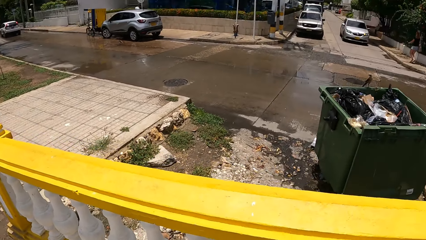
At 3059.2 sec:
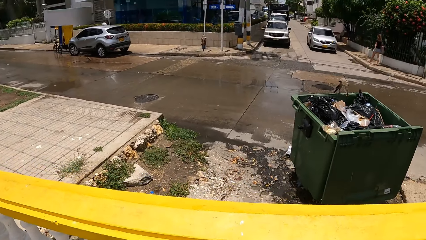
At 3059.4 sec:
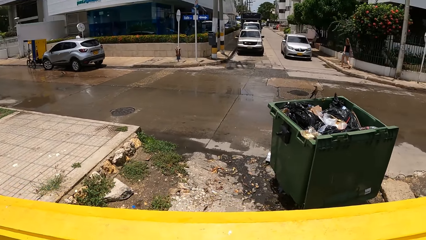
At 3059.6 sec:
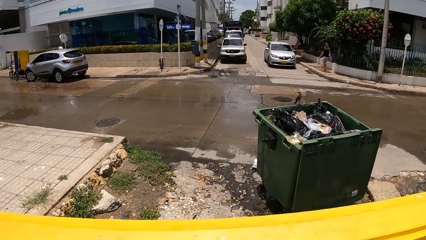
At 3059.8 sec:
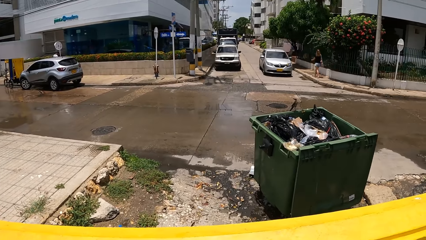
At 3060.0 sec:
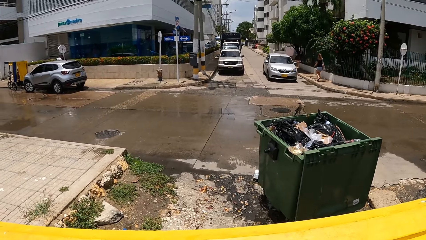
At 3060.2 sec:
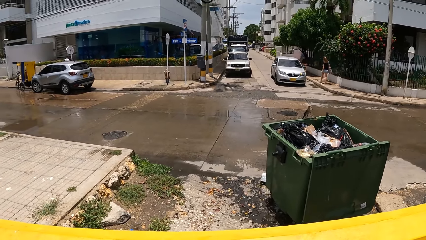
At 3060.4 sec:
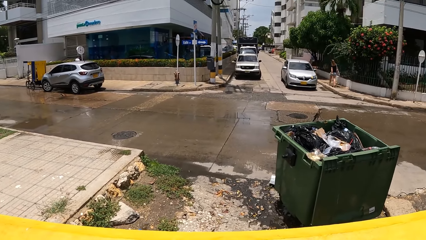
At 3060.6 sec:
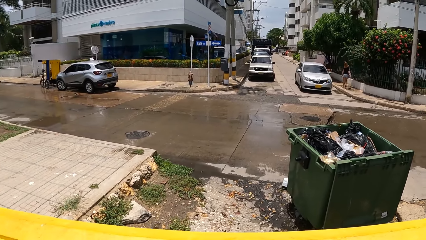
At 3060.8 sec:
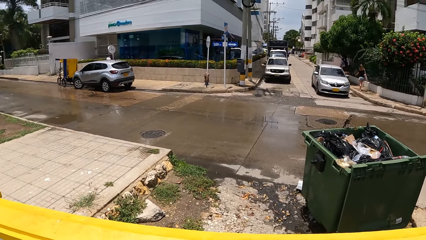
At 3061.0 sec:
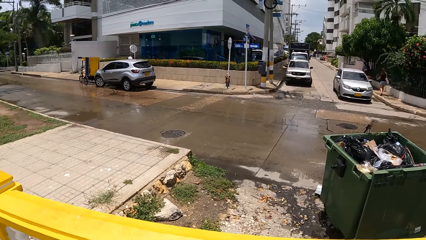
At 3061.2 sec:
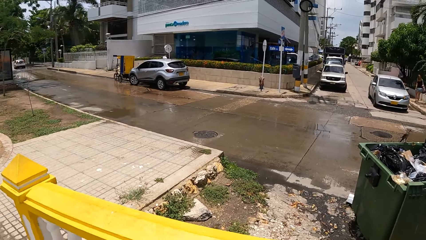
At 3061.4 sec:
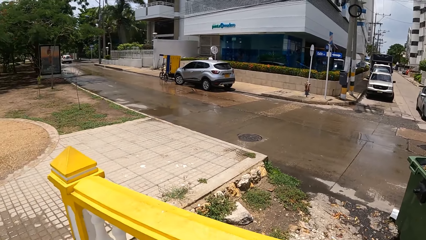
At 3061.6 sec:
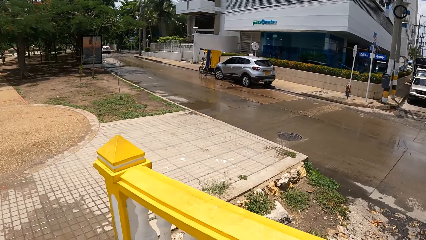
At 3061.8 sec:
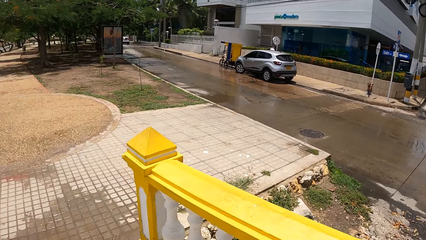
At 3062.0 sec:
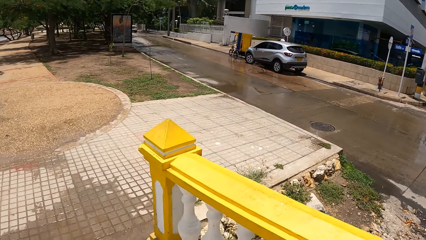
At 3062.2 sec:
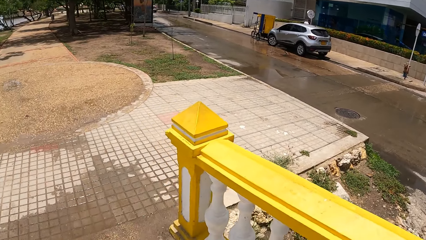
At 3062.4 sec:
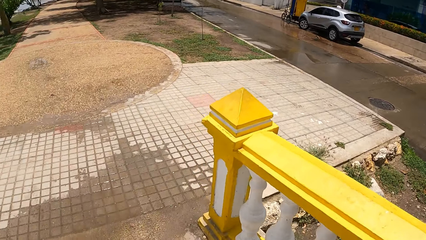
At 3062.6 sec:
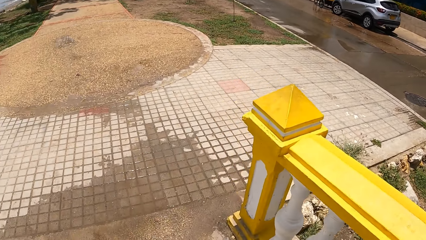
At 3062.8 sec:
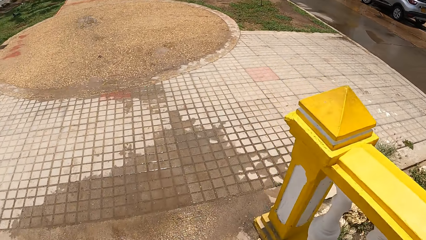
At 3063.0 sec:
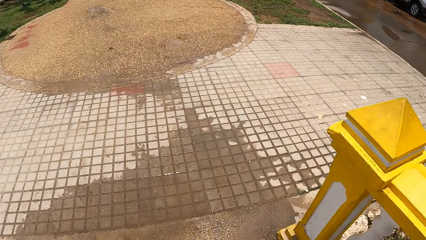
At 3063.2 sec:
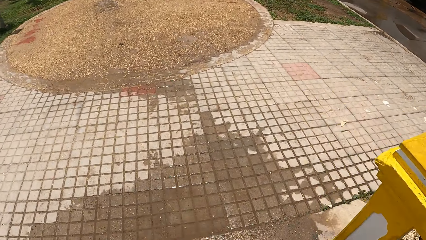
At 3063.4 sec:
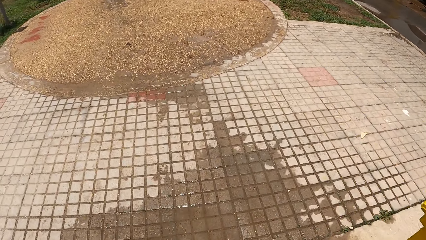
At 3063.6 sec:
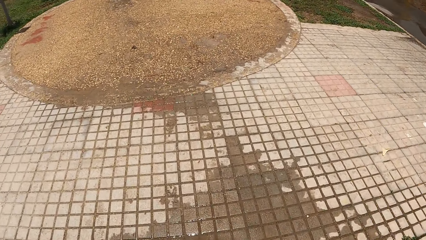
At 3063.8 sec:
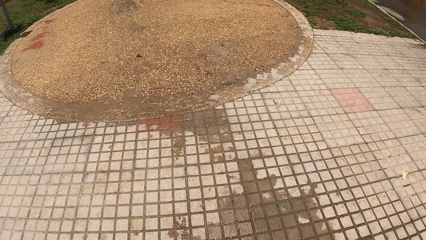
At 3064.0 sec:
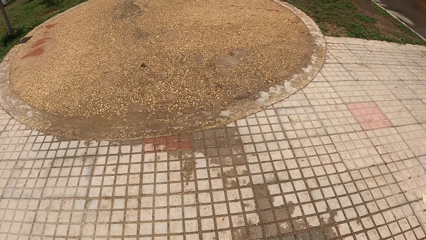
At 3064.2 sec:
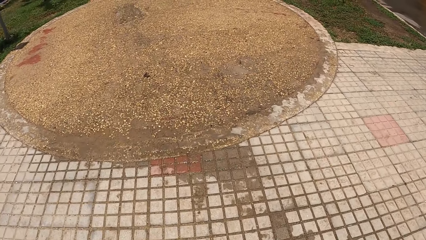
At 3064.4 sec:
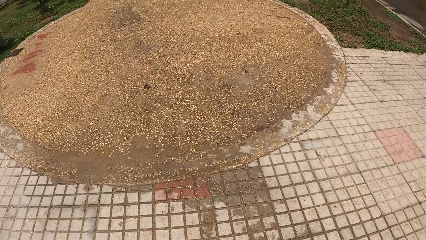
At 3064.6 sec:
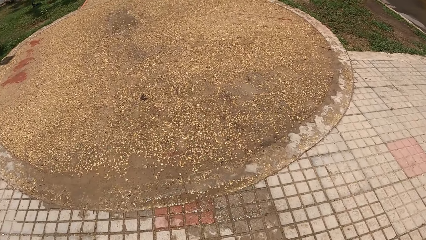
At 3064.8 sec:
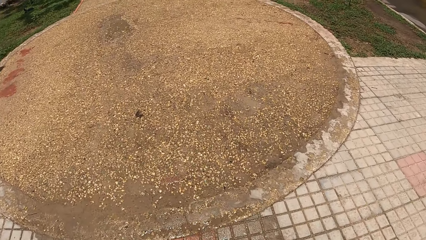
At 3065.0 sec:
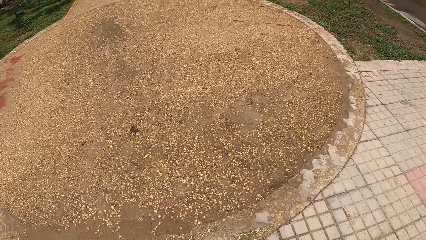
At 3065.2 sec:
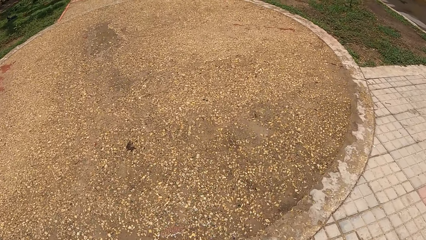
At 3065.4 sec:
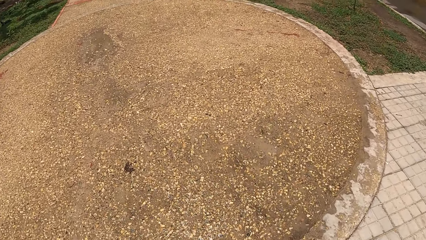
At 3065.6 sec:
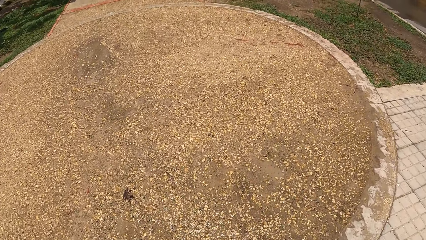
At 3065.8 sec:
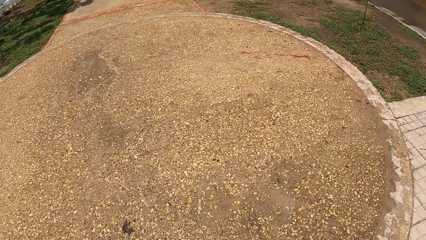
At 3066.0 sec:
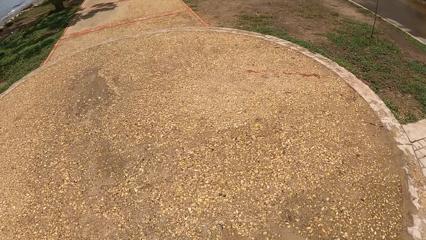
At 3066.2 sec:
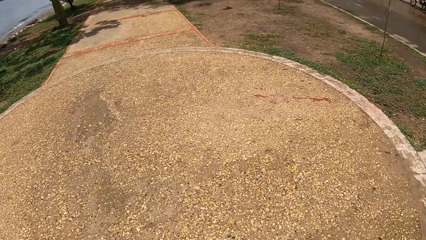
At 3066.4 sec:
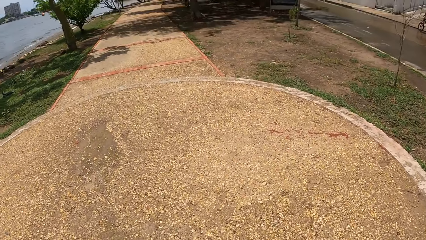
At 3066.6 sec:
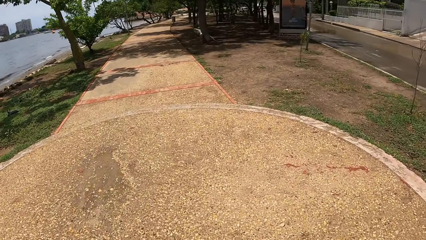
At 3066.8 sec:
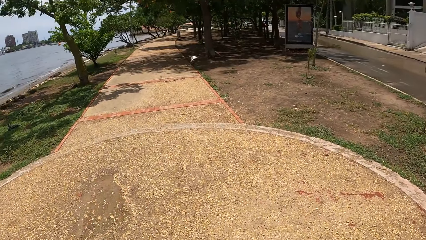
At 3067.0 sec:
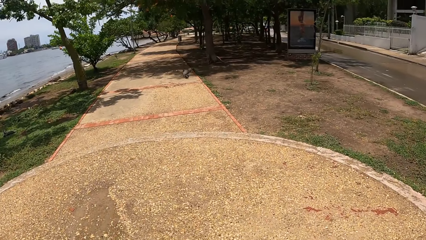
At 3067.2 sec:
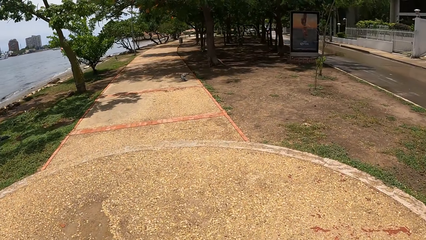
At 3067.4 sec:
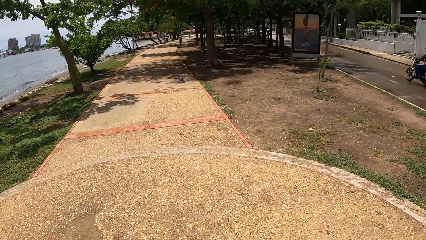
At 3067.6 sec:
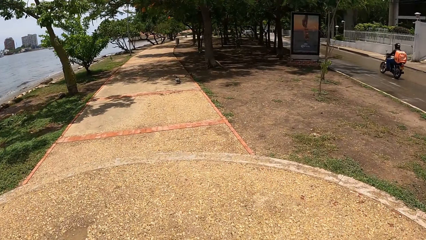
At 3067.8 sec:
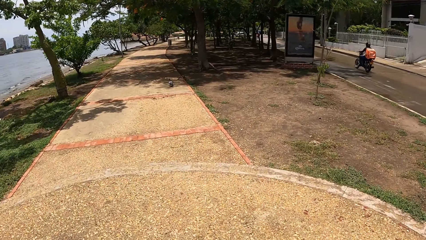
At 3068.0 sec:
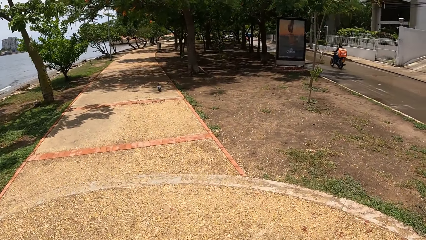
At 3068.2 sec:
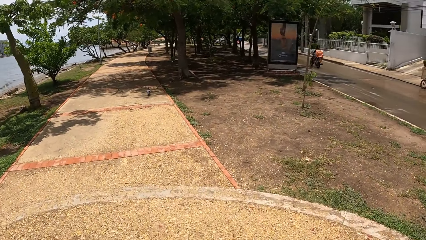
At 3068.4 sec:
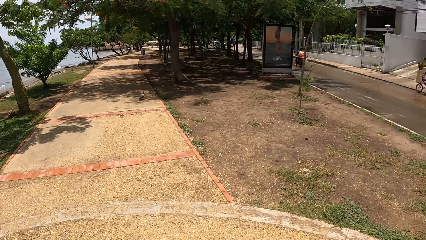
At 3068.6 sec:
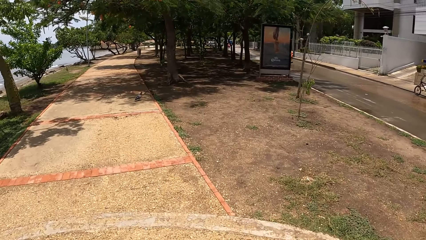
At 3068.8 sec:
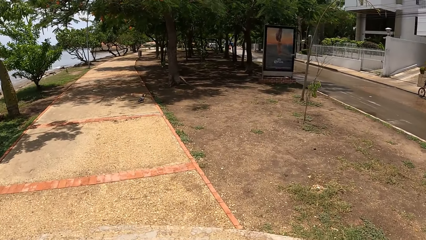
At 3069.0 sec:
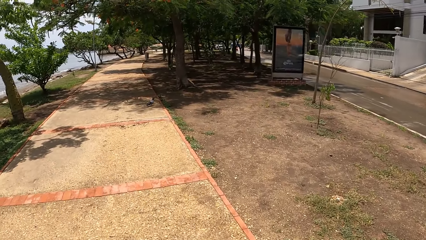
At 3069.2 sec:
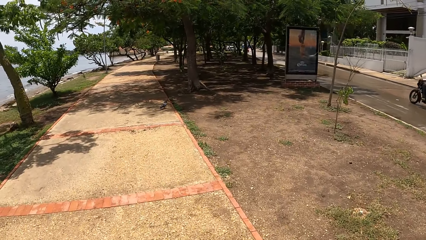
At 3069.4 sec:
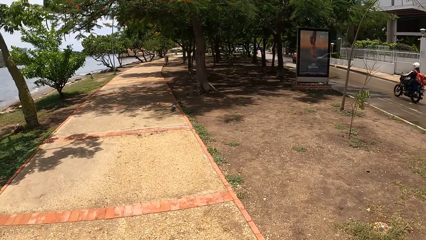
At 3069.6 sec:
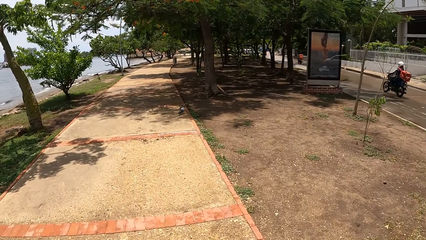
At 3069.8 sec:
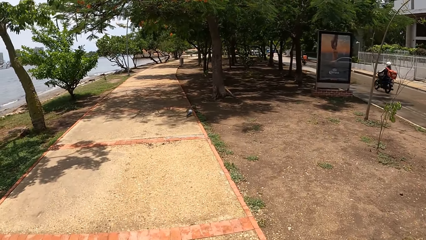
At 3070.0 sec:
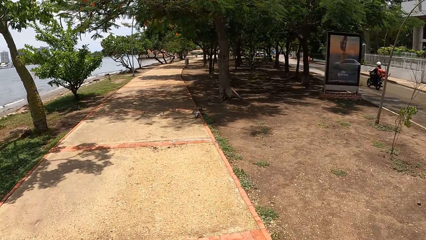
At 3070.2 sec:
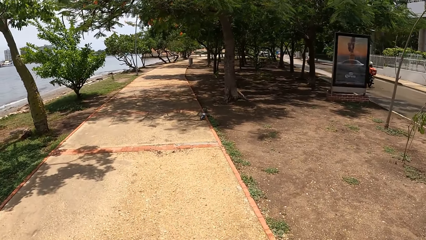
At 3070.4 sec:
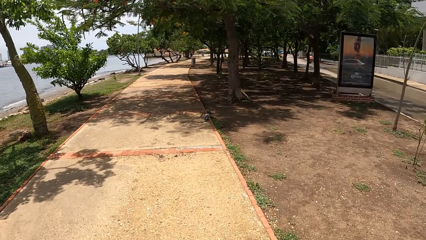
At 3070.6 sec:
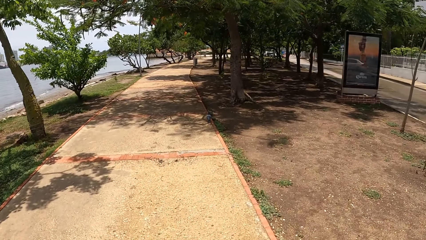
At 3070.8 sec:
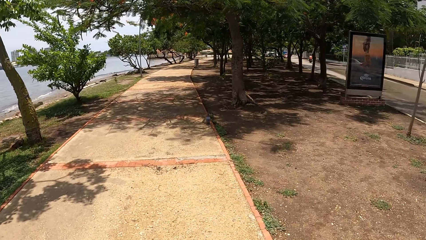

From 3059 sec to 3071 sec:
The camera wearer looks around. They walk the dog along the pavement.

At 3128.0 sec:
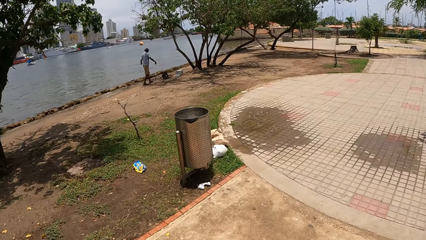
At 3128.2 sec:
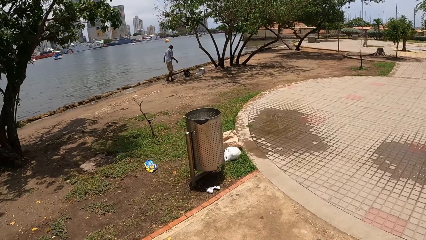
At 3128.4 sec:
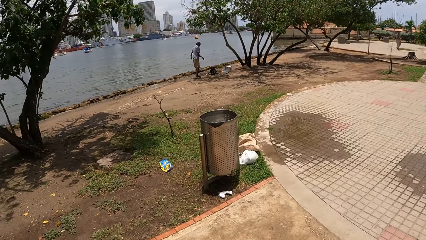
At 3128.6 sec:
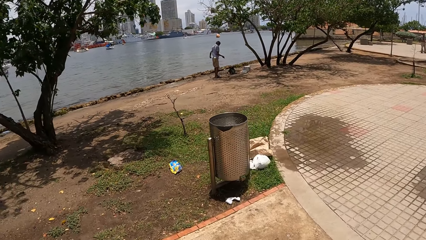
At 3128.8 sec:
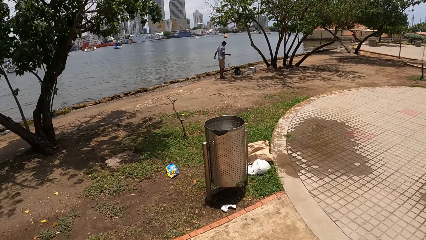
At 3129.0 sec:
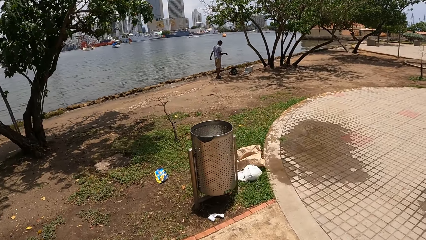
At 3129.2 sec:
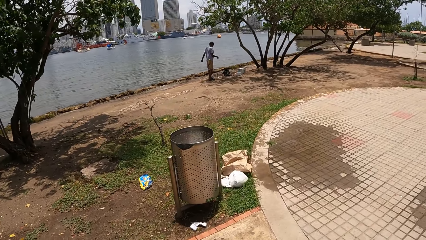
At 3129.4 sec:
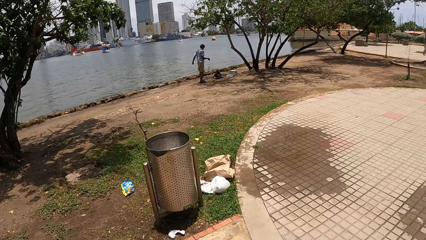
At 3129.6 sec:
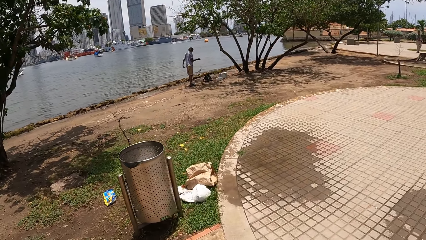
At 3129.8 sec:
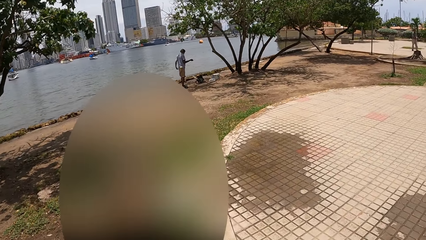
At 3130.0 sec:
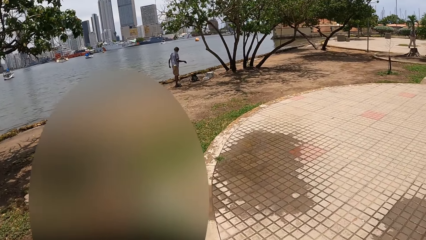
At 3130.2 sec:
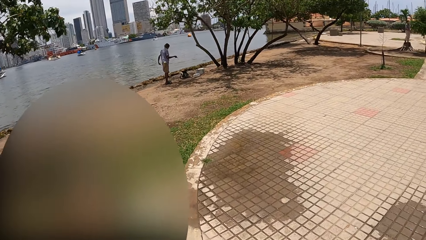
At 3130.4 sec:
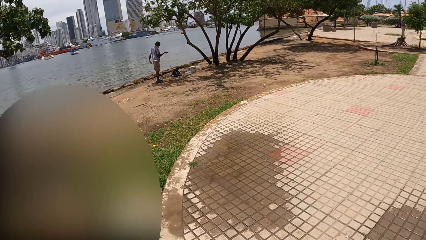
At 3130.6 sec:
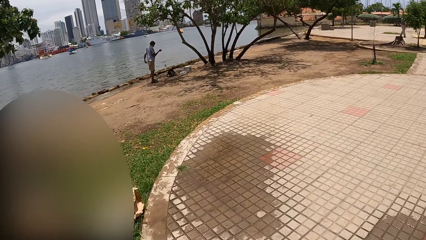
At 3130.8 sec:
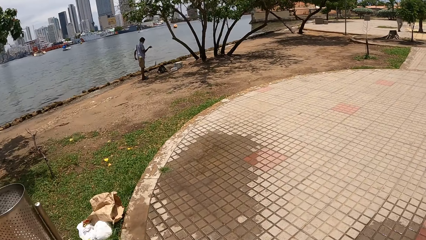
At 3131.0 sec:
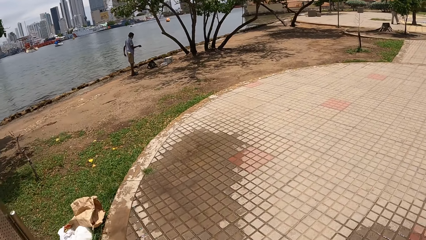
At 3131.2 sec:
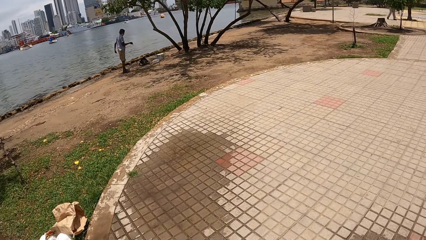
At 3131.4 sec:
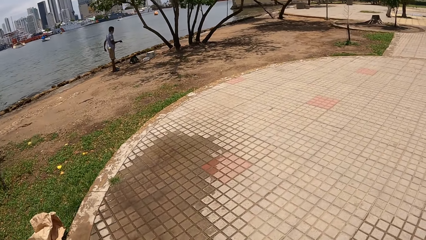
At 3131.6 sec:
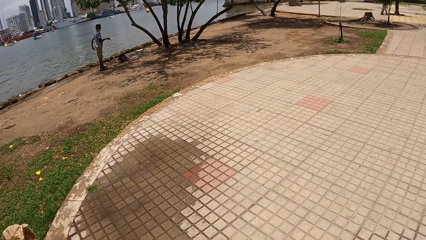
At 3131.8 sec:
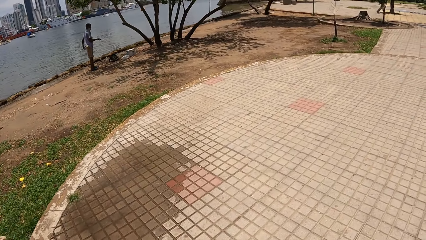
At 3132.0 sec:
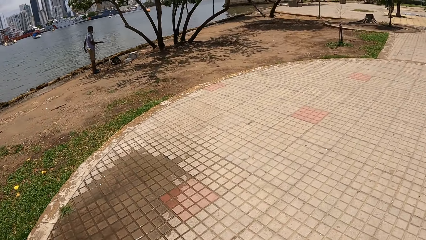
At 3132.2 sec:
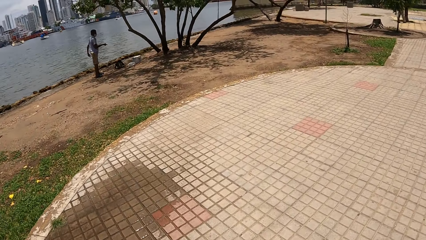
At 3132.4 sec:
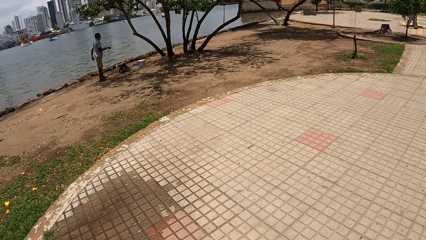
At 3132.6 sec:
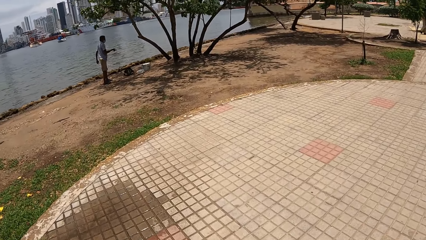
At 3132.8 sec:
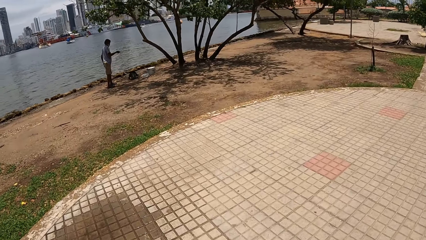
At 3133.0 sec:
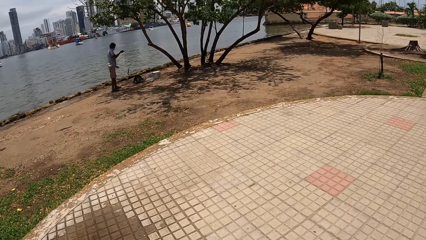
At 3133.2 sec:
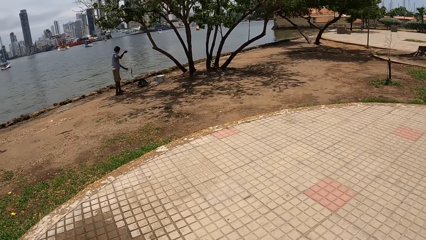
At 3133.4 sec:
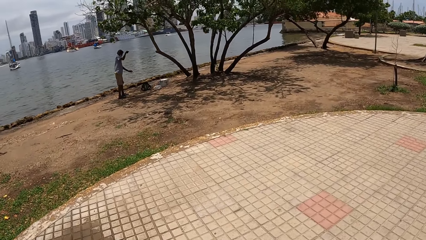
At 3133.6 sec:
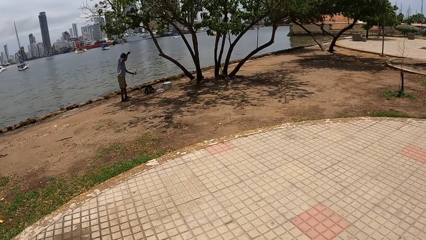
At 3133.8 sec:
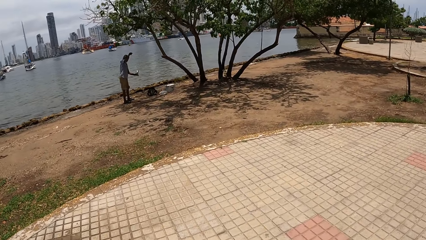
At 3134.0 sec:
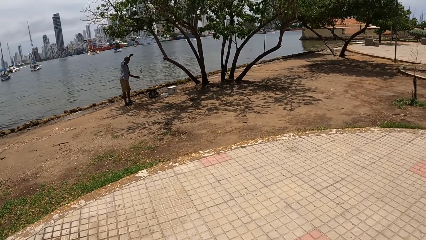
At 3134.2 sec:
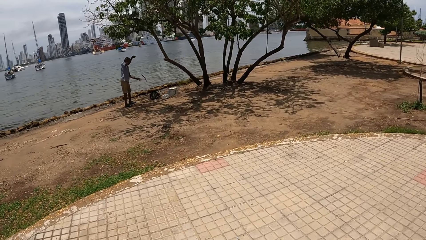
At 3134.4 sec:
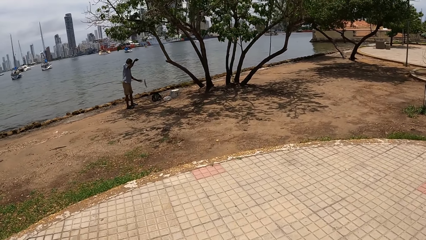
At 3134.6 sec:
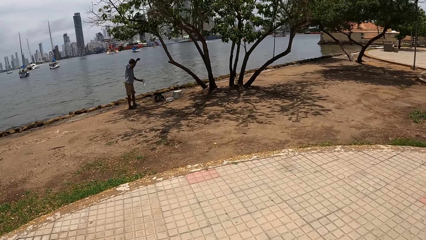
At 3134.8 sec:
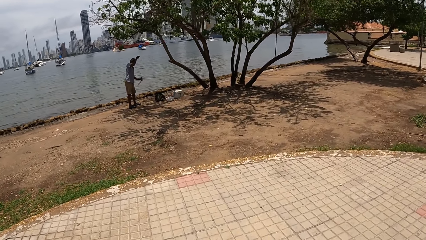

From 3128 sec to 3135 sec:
The camera wearer looks around.
